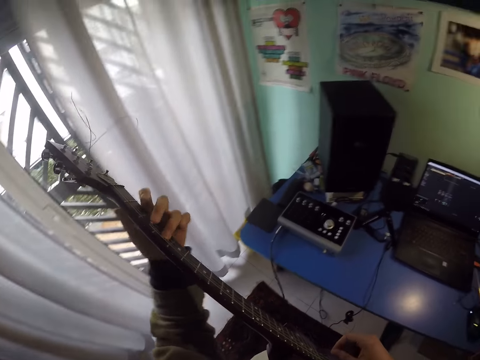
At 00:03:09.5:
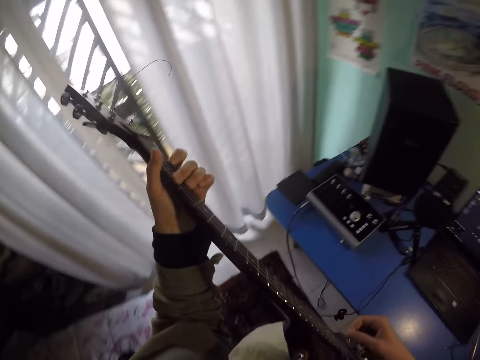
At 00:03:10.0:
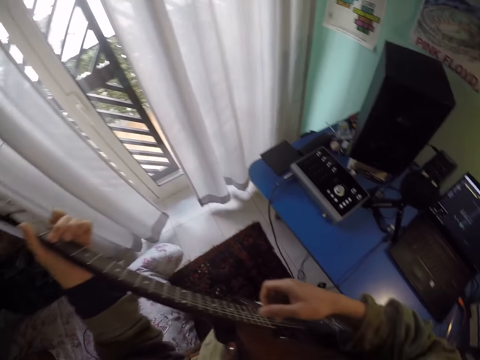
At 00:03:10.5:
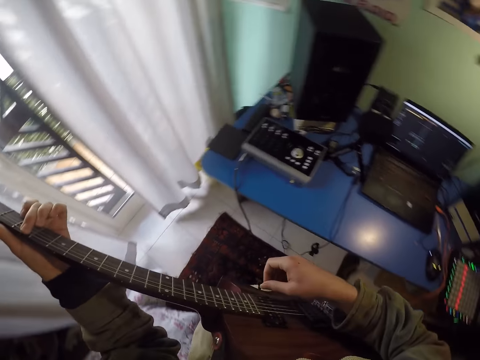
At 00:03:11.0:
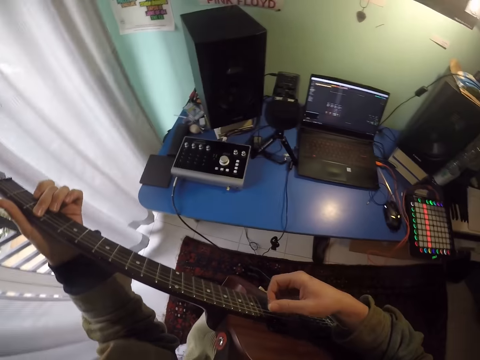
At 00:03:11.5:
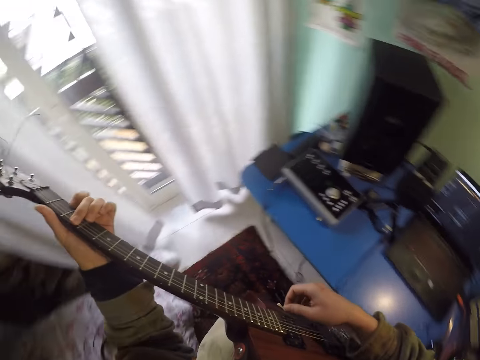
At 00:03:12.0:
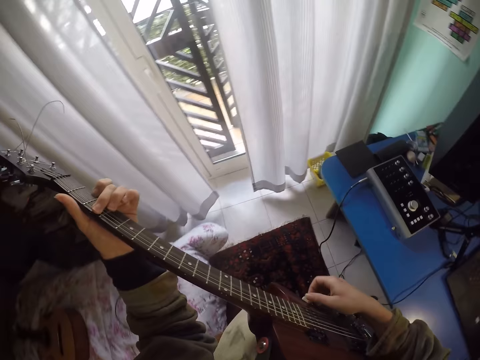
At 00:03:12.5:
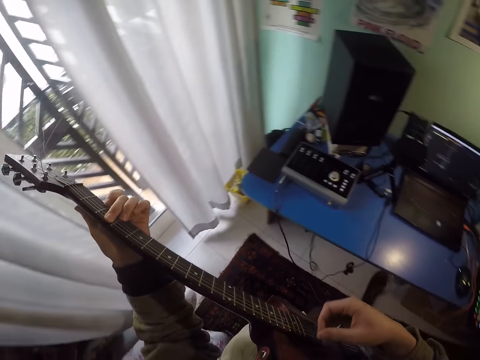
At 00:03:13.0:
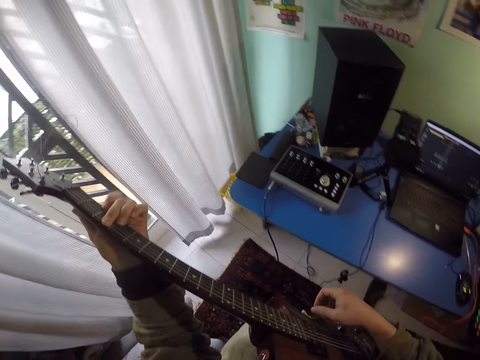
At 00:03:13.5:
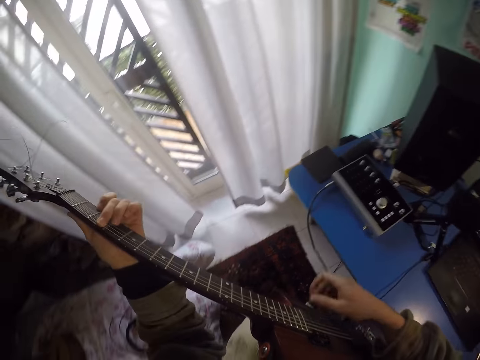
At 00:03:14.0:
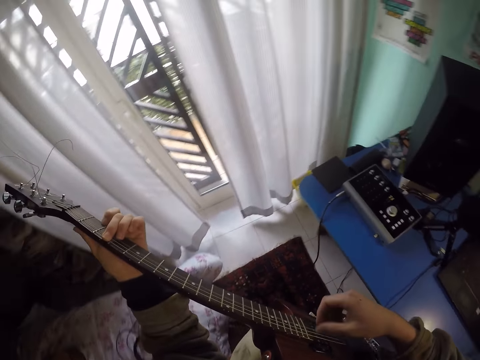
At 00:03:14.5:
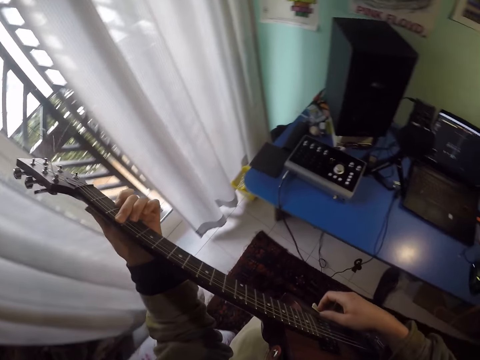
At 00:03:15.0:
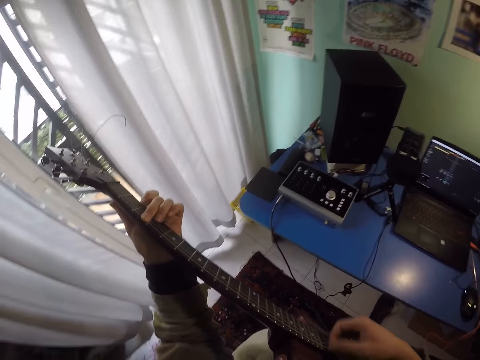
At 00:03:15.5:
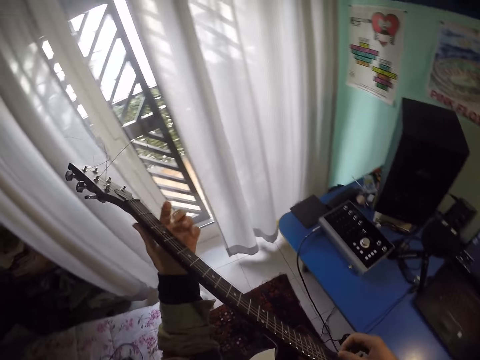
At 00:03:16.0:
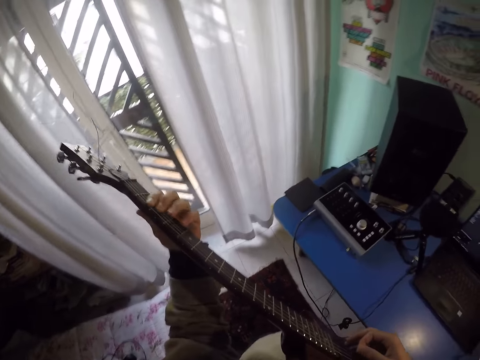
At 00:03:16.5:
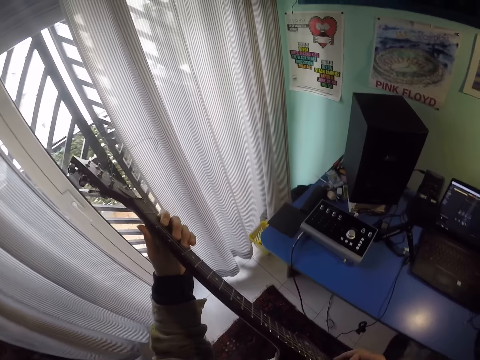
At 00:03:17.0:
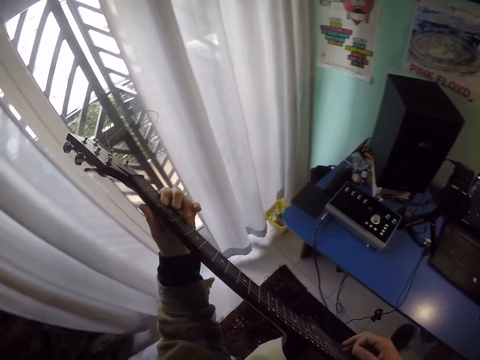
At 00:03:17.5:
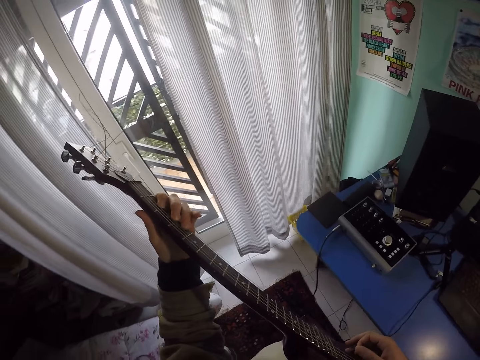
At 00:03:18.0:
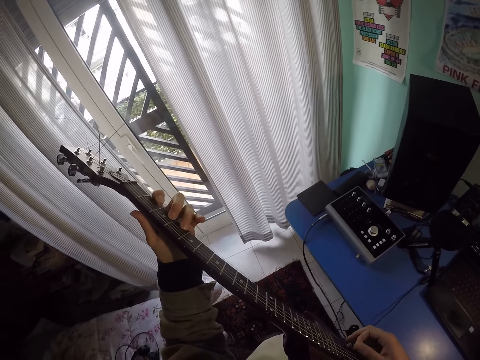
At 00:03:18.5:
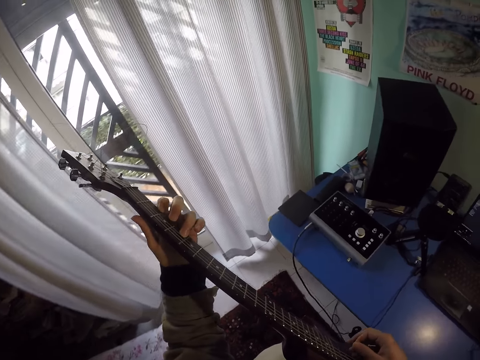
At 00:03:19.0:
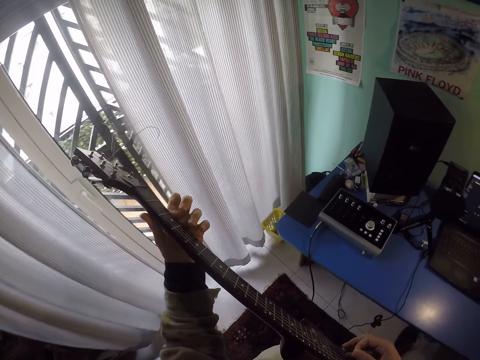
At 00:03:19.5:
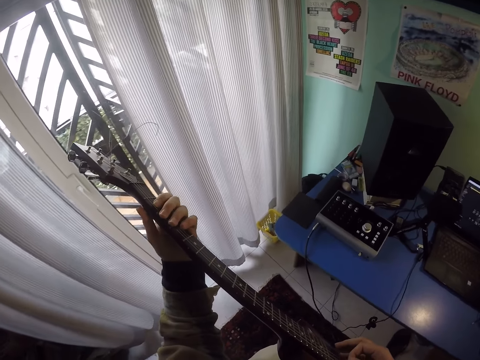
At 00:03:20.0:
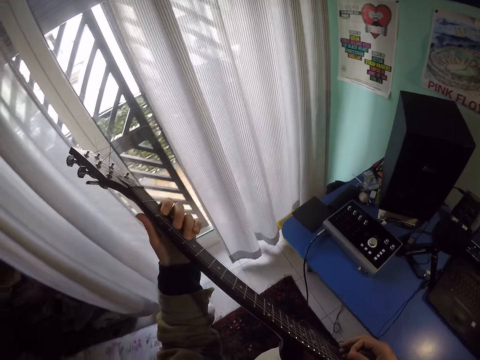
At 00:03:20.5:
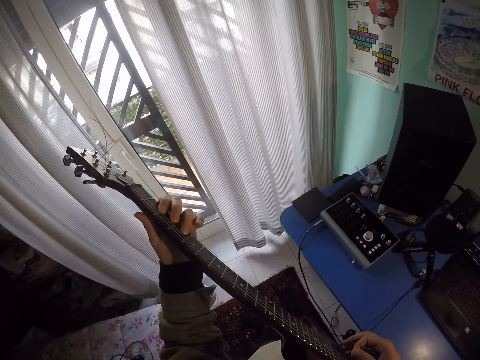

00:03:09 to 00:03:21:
The camera wearer plays the guitar with the left hand. They play the guitar with the right hand. They play the guitar with the left hand.

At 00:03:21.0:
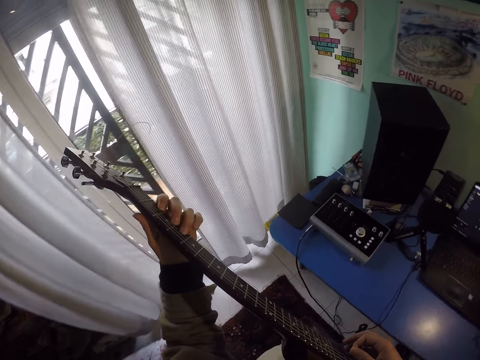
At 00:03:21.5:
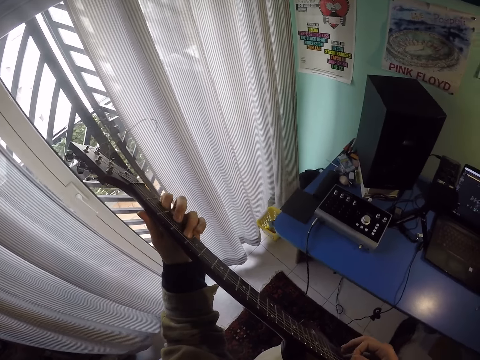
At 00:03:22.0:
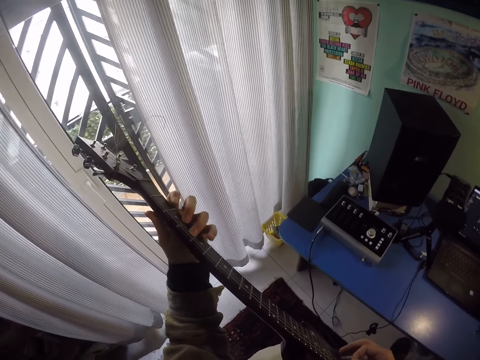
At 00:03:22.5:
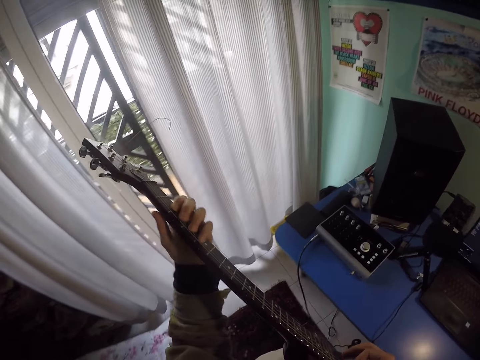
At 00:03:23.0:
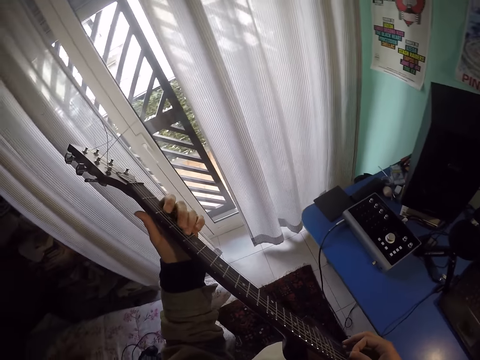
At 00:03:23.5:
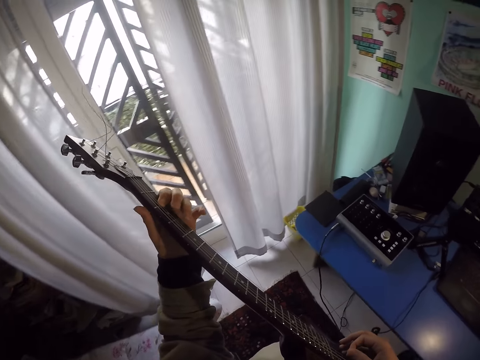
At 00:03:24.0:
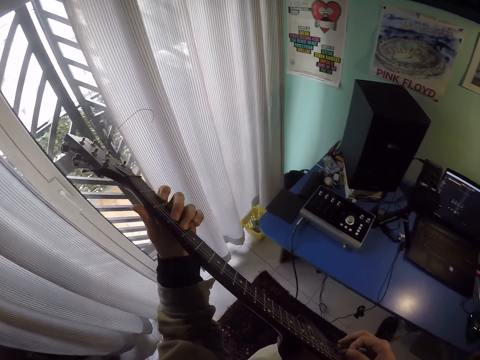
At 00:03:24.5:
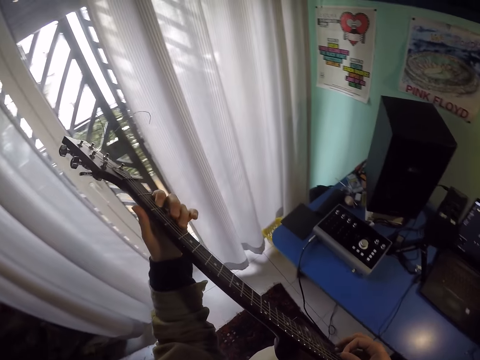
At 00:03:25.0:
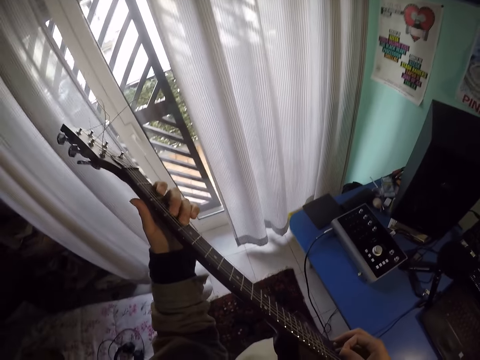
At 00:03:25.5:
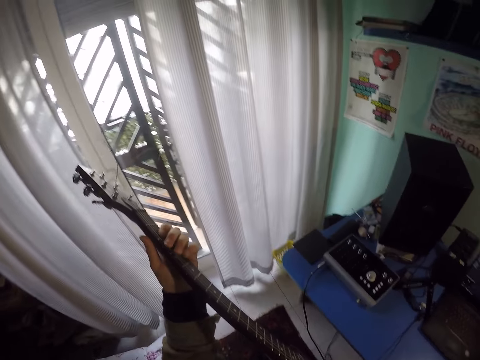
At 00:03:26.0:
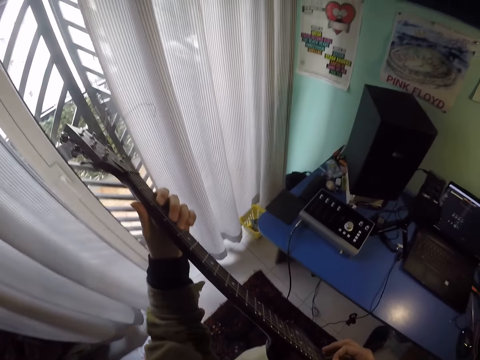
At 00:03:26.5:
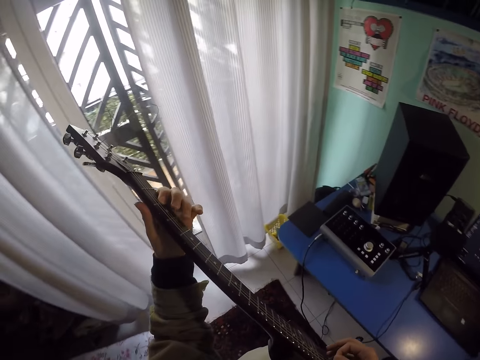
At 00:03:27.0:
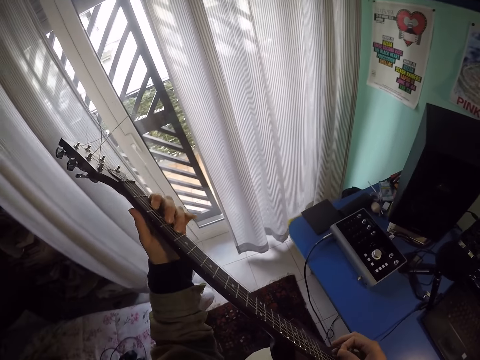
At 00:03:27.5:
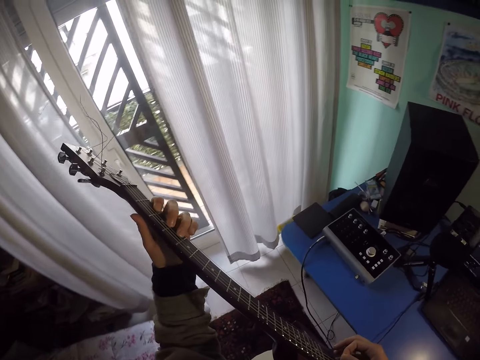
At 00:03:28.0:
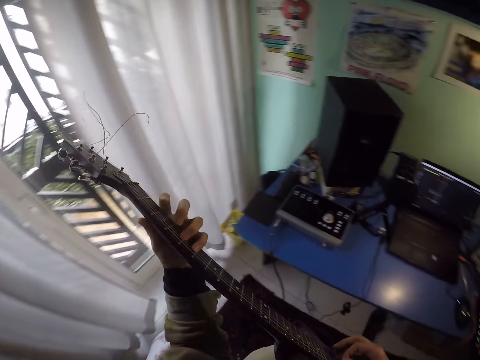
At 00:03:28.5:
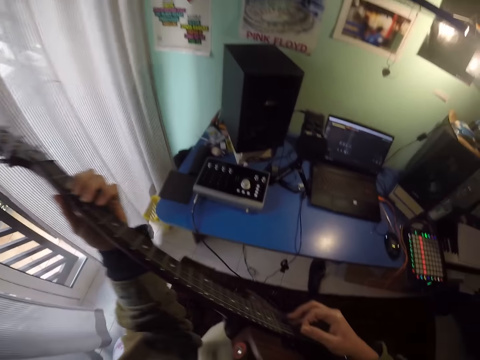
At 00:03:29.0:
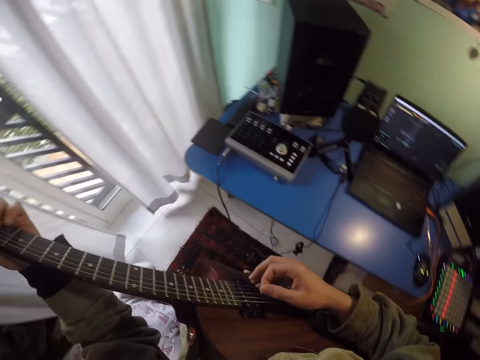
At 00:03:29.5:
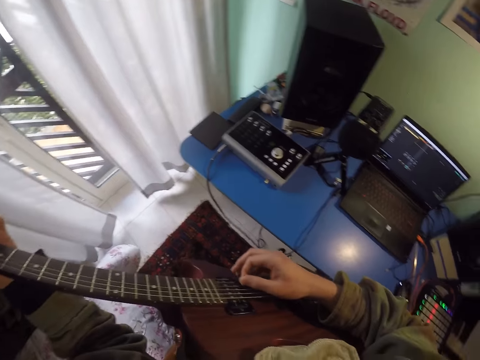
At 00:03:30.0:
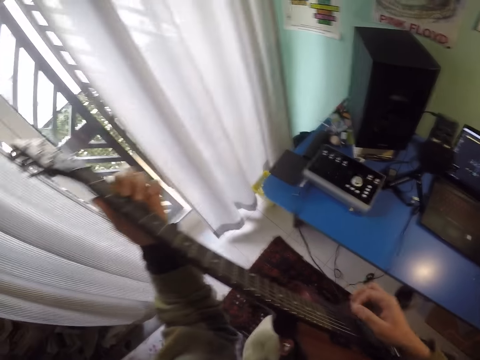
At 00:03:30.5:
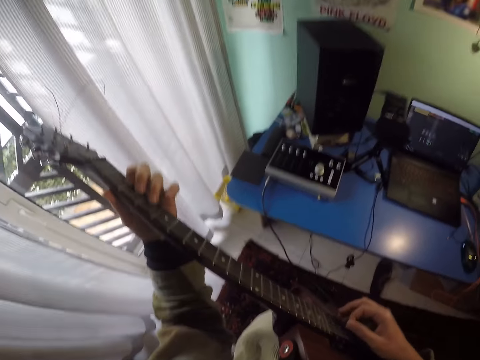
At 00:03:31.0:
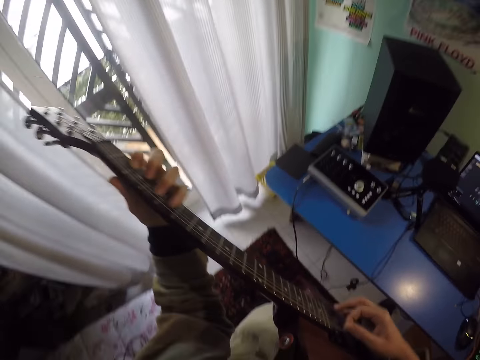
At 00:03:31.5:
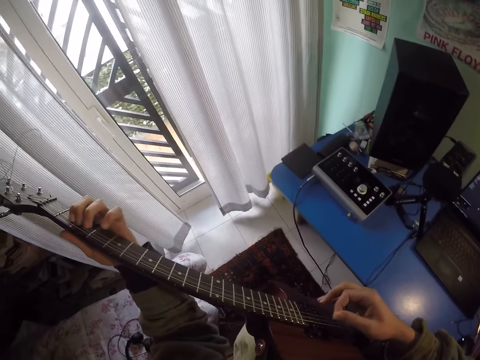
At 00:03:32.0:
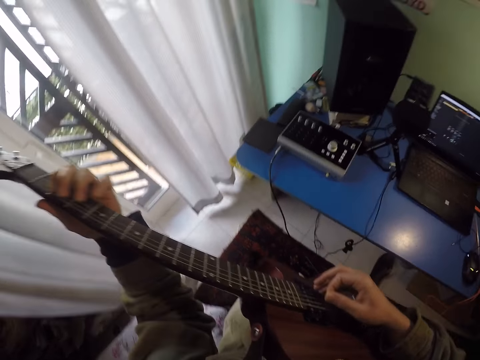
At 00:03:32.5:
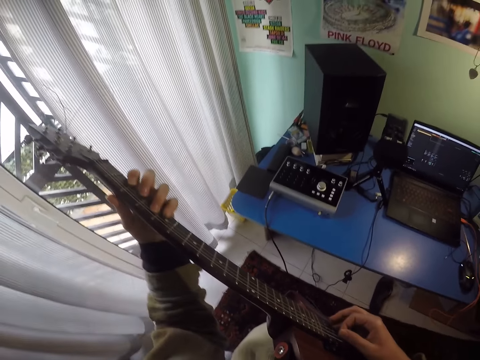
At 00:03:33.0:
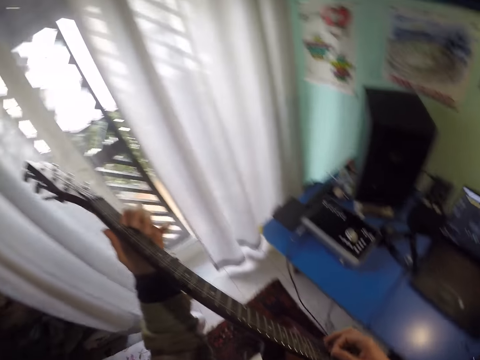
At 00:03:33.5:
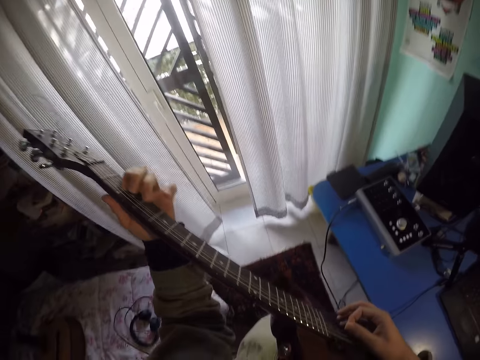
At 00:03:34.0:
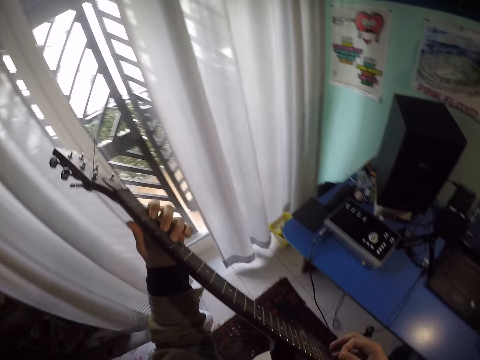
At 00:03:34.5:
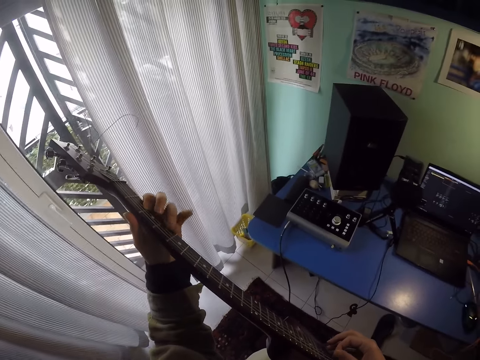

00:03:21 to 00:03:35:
The camera wearer plays the guitar with the right hand. They play the guitar with the left hand. They play the guitar with the right hand. They play the guitar with both hands.
